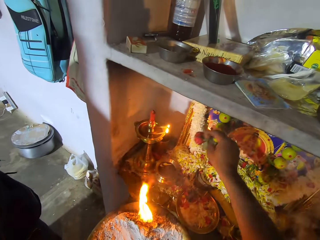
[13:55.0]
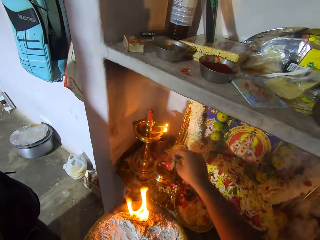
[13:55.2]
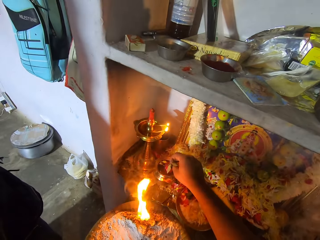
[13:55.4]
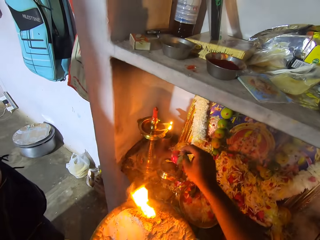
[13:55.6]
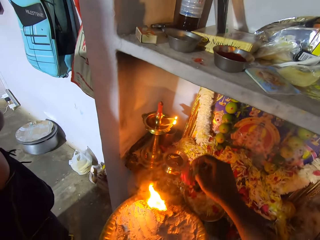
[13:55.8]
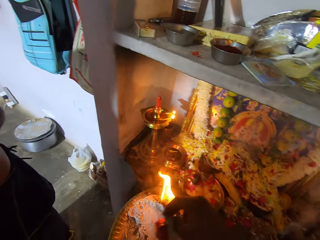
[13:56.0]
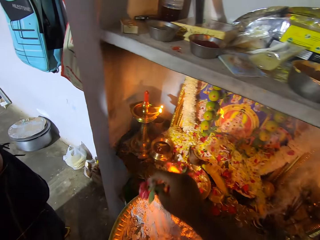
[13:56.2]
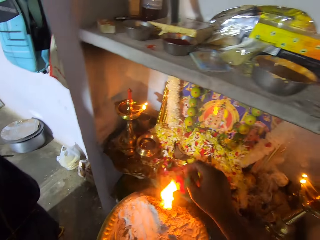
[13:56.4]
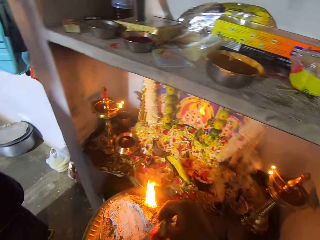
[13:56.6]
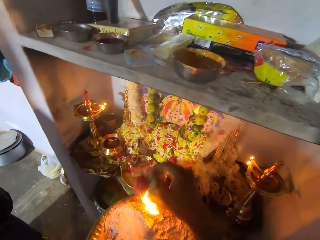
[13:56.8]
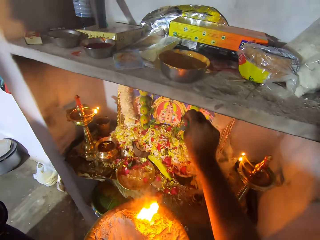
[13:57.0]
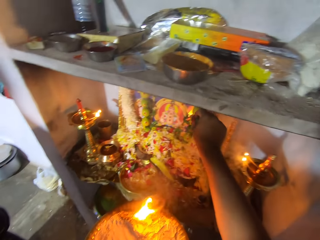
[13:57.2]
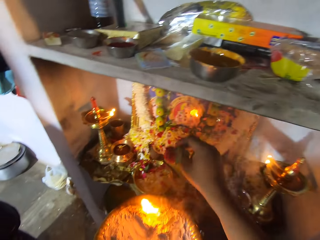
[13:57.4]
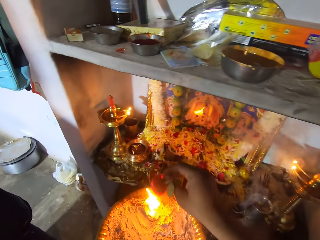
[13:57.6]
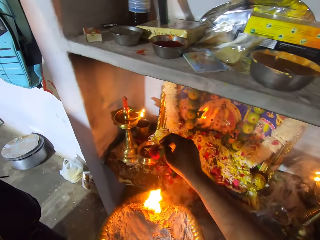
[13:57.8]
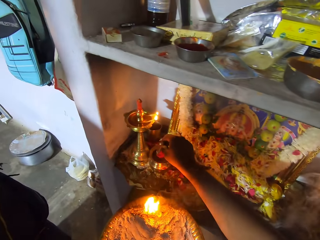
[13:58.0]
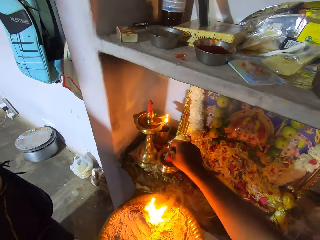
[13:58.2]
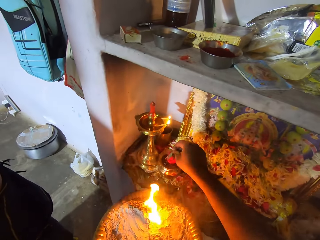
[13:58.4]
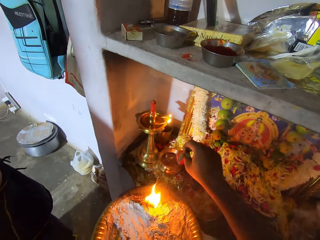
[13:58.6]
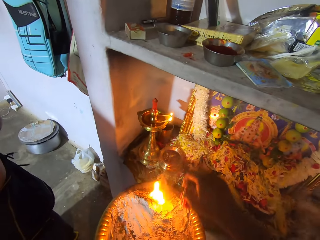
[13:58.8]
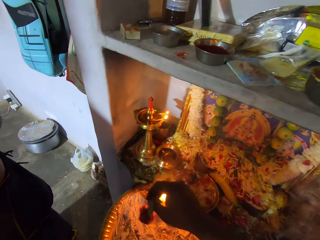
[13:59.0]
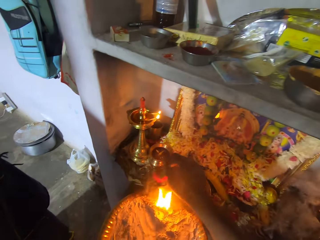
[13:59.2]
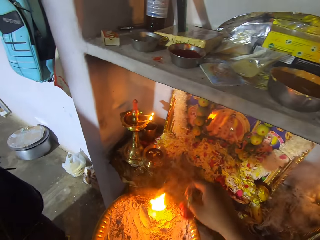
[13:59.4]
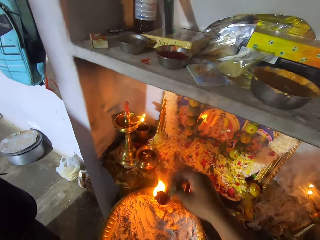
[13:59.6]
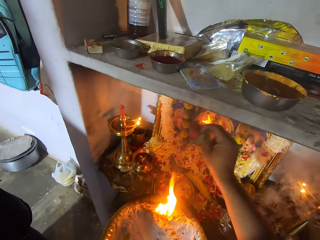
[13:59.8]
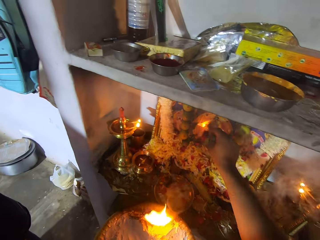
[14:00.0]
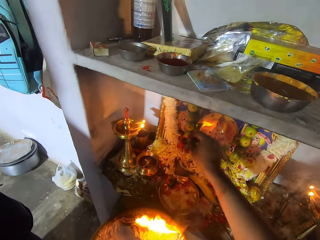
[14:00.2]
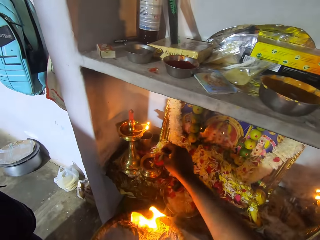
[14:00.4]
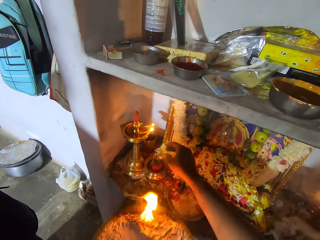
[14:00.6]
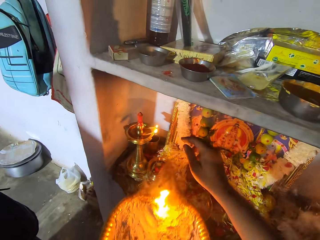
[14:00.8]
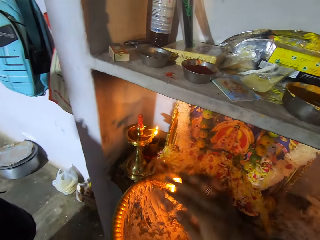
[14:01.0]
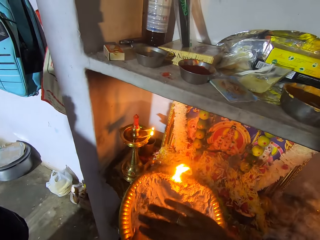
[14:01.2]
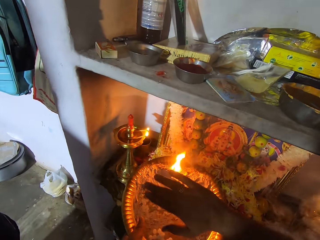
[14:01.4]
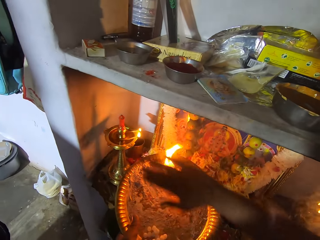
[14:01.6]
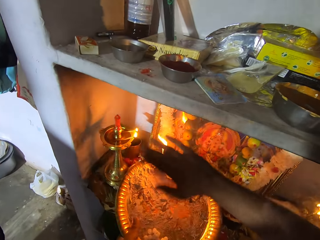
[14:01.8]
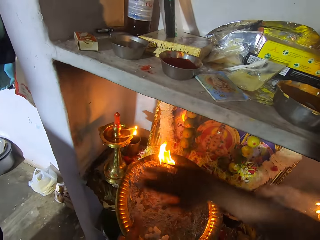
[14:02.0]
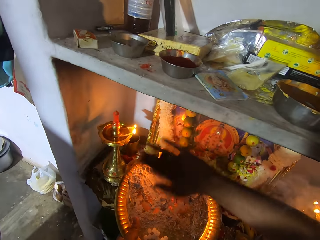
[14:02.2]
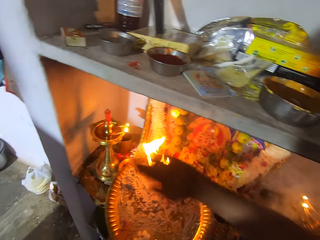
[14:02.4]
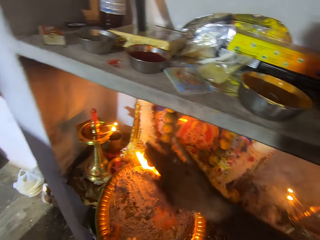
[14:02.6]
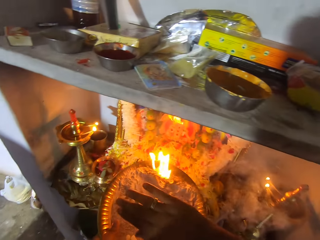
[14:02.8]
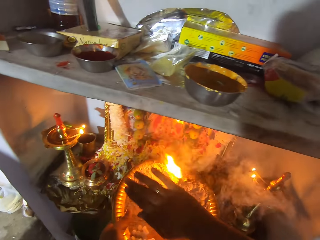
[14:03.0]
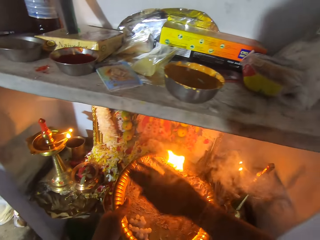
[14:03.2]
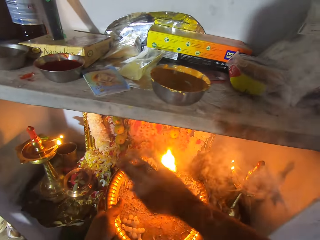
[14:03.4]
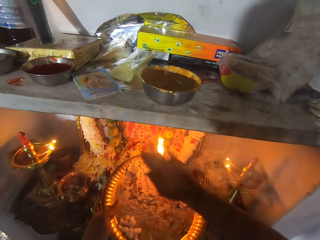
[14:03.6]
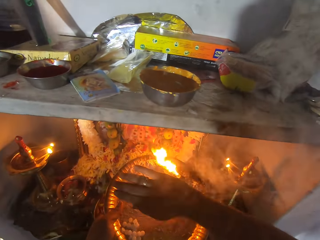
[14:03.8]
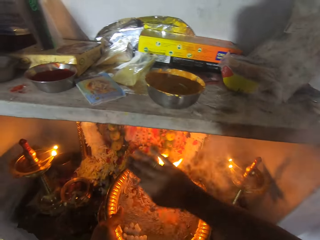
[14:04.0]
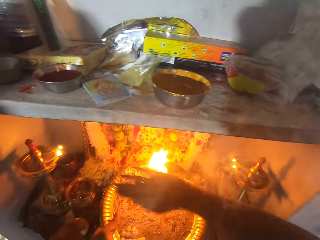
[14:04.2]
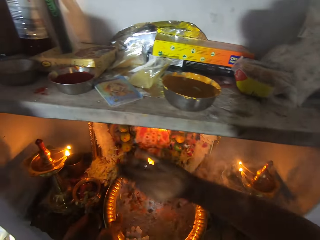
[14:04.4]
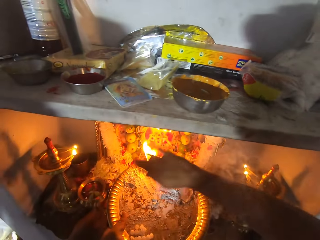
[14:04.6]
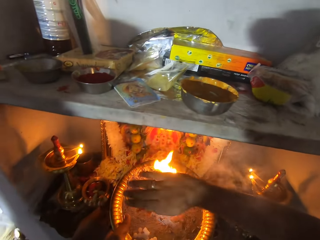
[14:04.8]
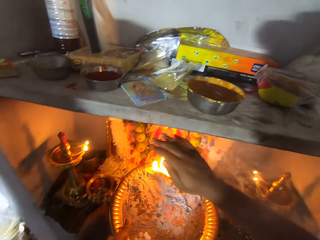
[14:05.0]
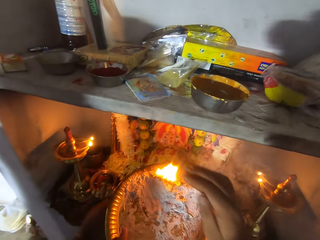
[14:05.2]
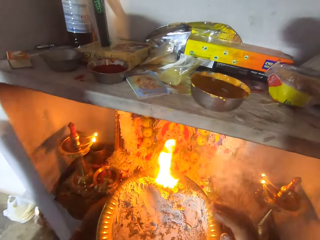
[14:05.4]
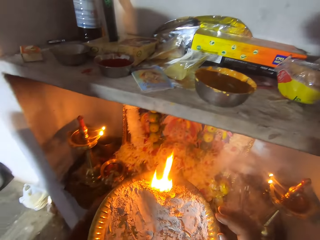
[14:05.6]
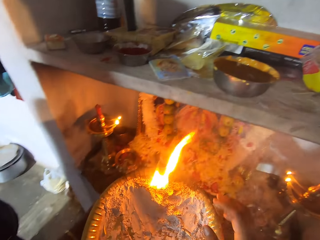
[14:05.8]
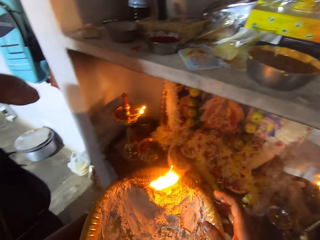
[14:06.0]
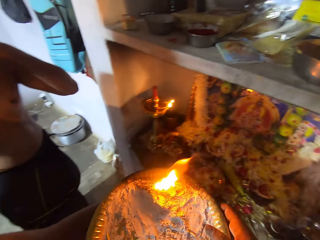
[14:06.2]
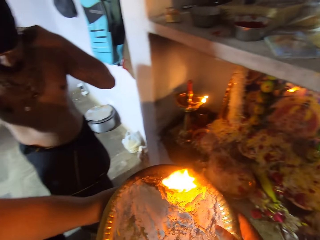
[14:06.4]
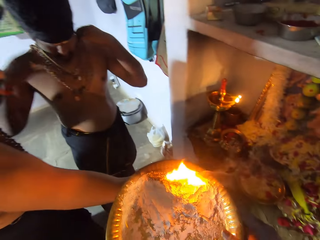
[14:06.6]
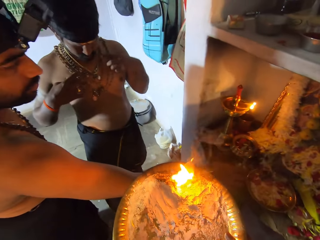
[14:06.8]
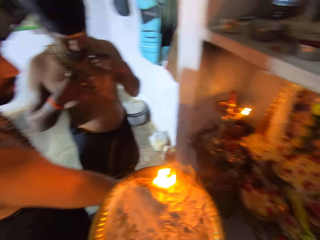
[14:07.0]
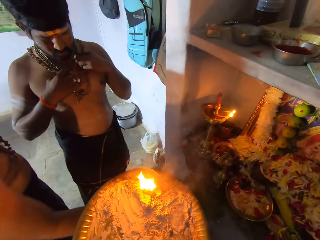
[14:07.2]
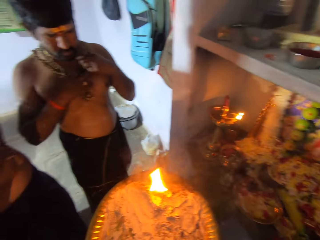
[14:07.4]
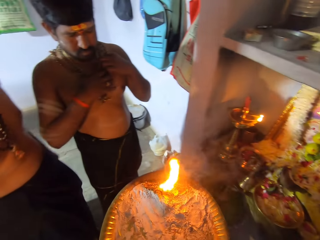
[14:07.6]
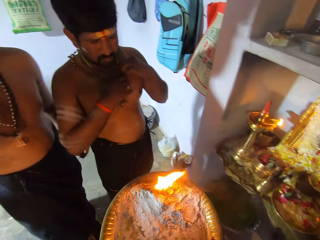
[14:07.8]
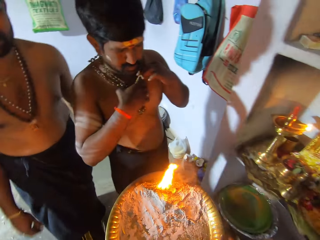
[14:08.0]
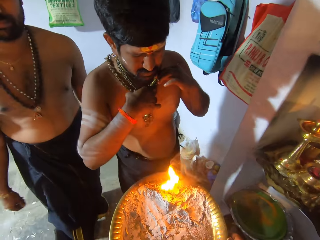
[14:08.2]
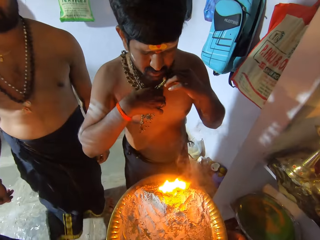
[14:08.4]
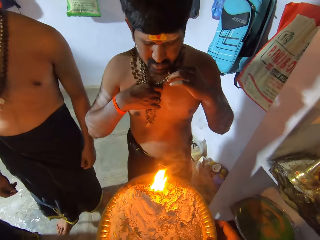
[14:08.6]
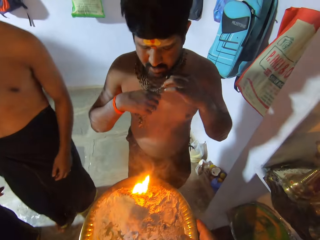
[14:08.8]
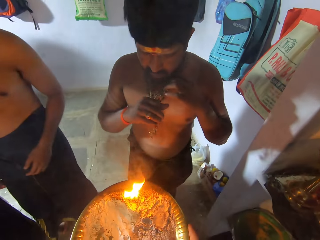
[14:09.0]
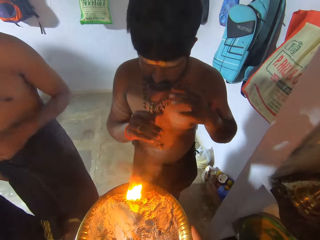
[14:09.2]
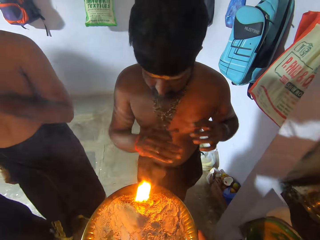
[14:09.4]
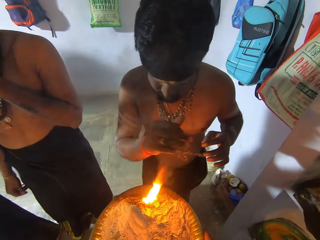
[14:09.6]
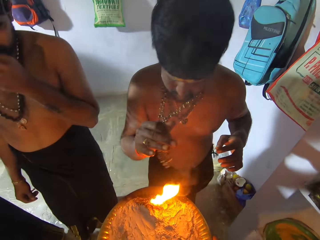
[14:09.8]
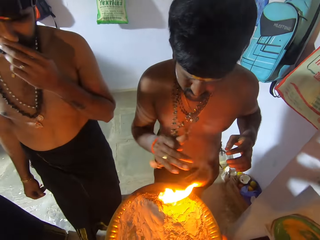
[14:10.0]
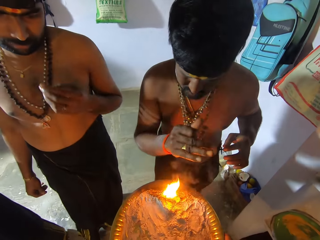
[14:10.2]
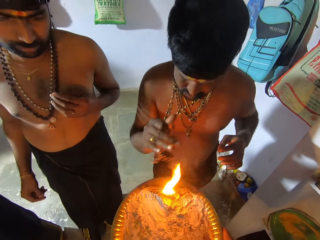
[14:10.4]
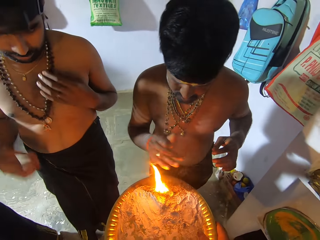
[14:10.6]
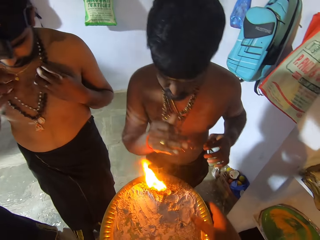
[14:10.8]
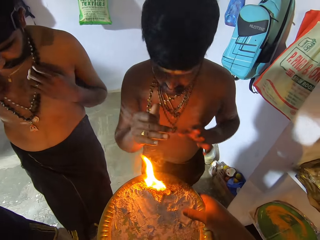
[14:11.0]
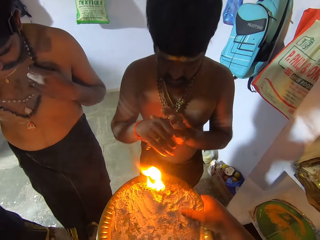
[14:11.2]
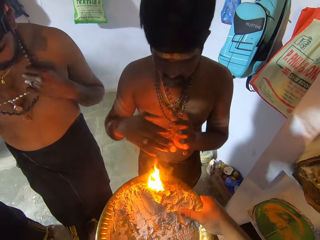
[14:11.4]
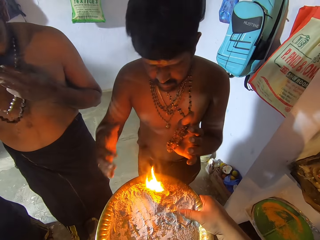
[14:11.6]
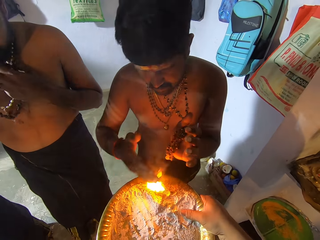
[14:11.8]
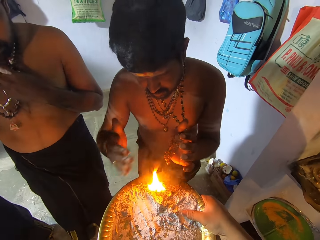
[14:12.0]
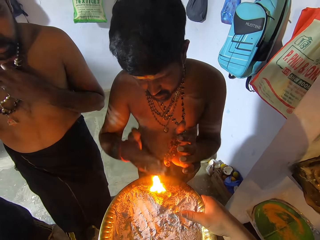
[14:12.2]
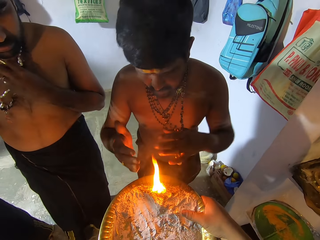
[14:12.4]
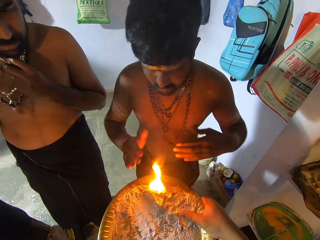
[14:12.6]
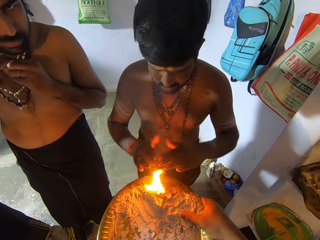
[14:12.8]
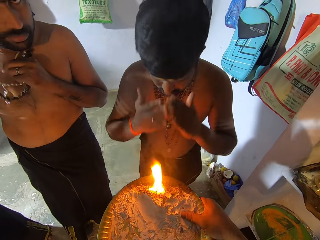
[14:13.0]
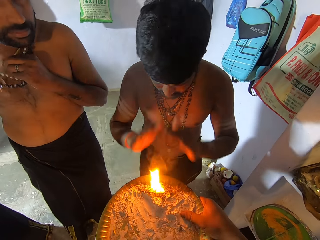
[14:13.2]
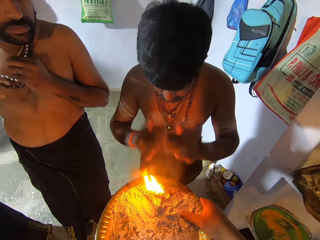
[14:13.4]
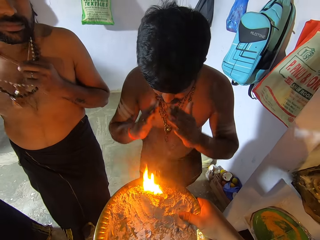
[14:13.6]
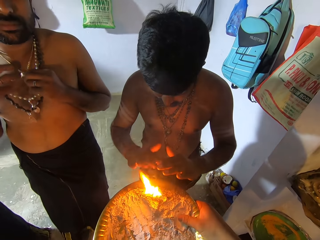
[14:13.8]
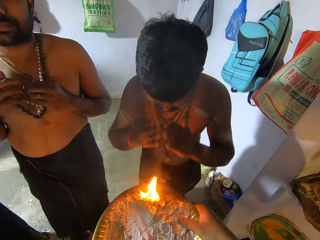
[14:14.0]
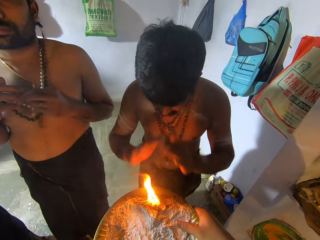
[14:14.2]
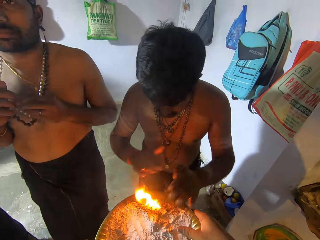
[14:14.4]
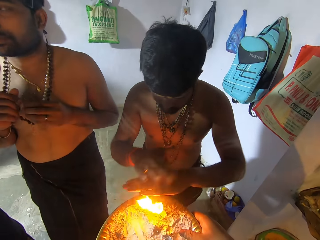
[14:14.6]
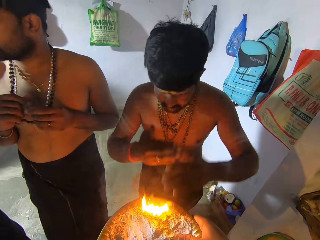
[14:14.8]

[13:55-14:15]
The camera wearer dips an apple or strawberry in a pot of water. They sway the apple around the burning ash on a tray. They dip the apple in the pot of water again and sway the apple around the burning ash on the tray again. They dip the apple in the pot of water, drop the strawberry in the bowl, perform rituals with the right hand, fan the fire with the hand, turn around, and move the tray. A man sways a rosary around the burning ash on the tray. The camera wearer performs rituals around the burning ash with the hands. The man fans the fire with the hand. The camera wearer moves the hands.

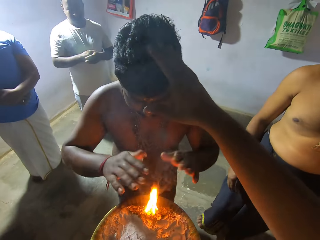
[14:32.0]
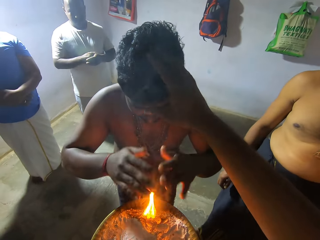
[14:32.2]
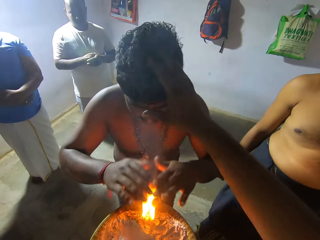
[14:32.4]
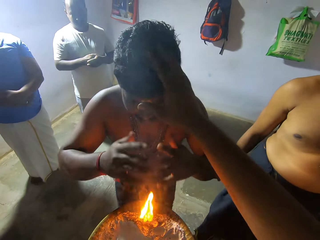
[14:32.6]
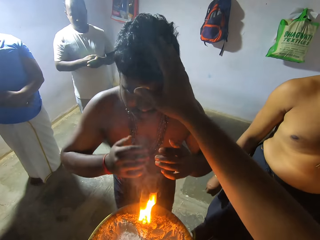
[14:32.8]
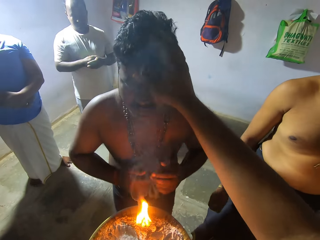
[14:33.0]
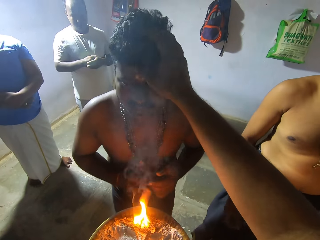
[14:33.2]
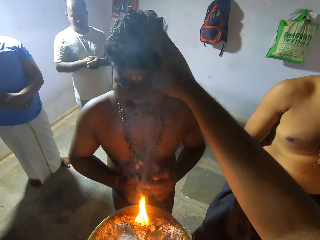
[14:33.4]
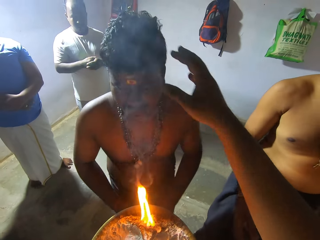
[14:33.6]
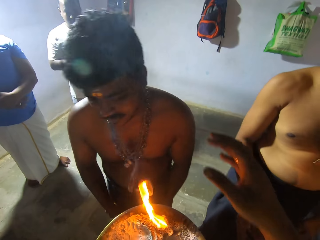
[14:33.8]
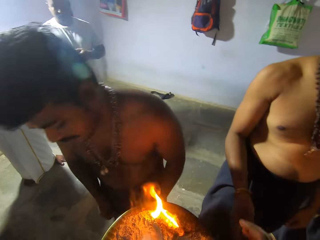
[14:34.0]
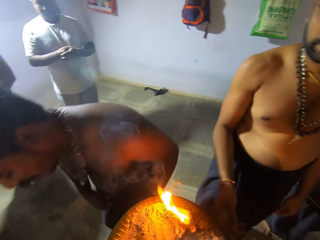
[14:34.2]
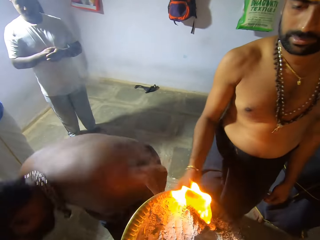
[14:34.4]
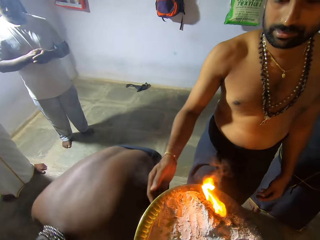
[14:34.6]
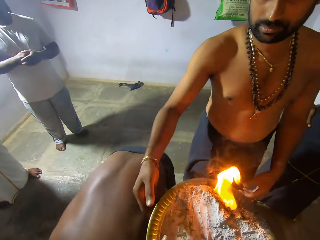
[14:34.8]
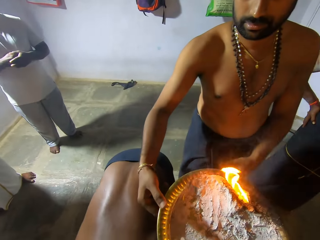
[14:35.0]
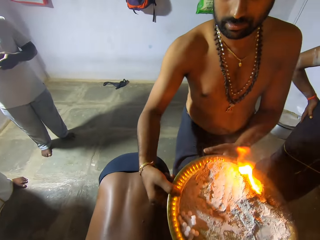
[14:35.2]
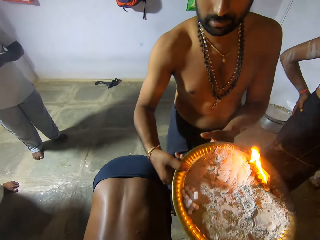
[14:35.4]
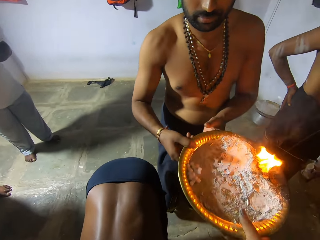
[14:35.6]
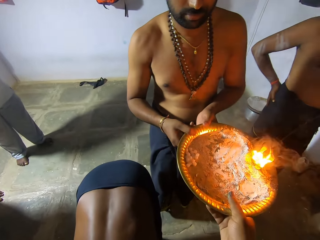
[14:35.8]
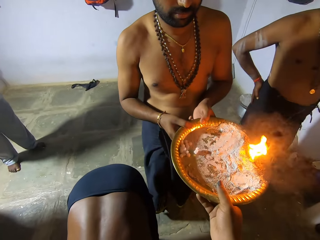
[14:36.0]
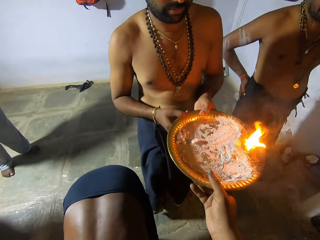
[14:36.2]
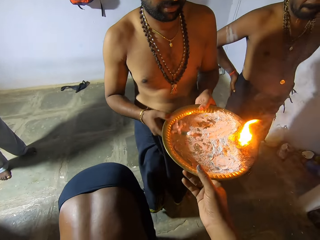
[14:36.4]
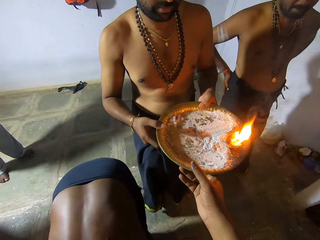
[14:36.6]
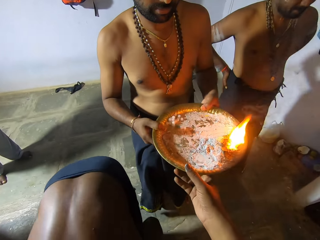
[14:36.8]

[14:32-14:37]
The camera wearer touches the forehead of a man. The man bends on the floor. Another man picks up a tray of burning ash from the camera wearer.
